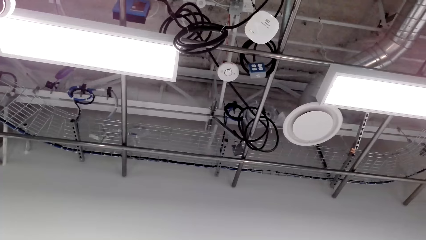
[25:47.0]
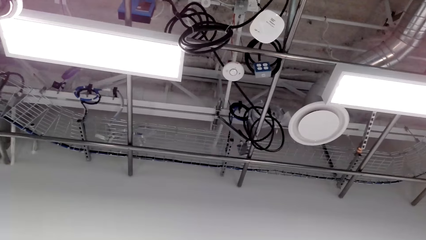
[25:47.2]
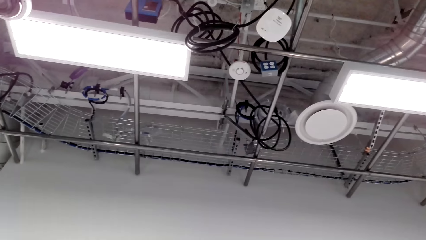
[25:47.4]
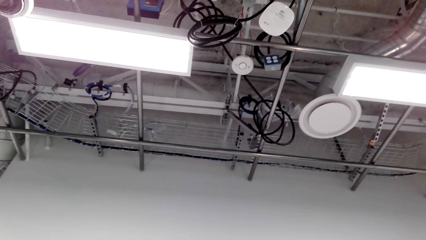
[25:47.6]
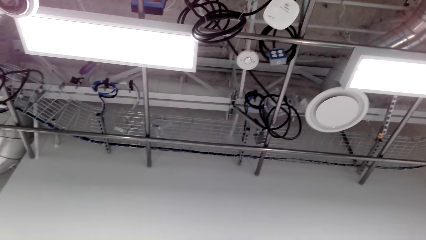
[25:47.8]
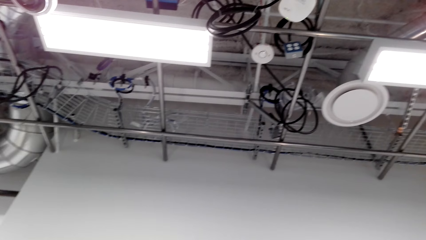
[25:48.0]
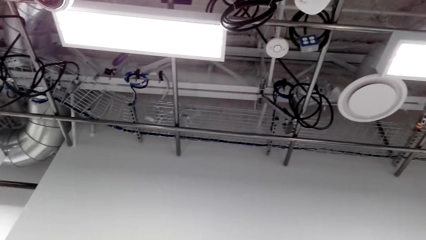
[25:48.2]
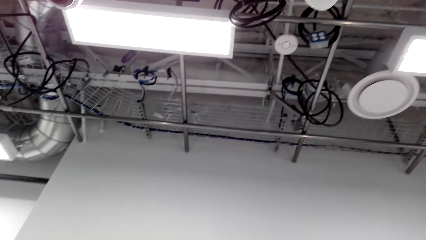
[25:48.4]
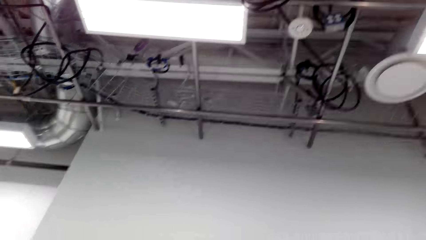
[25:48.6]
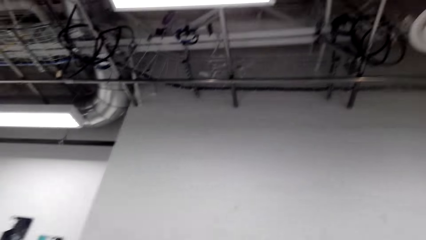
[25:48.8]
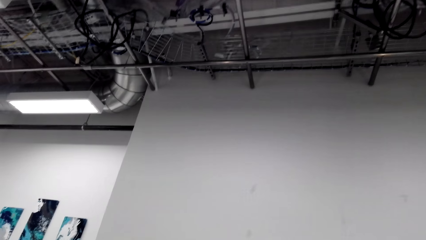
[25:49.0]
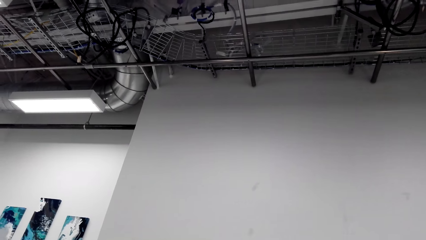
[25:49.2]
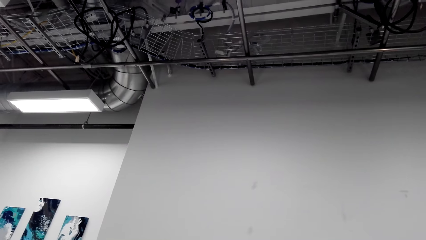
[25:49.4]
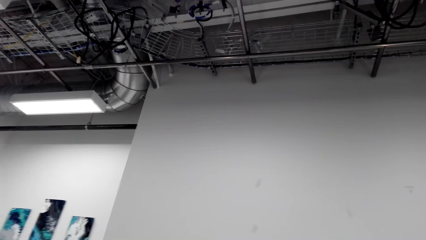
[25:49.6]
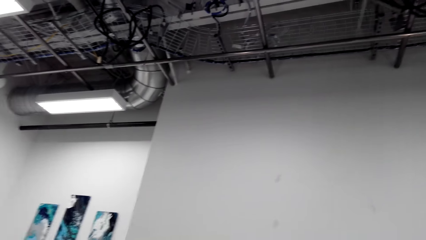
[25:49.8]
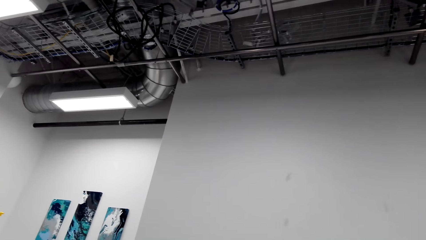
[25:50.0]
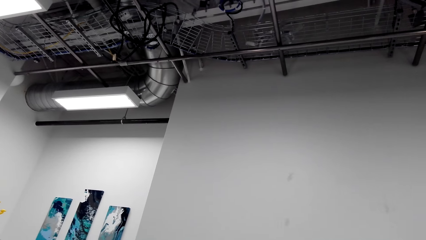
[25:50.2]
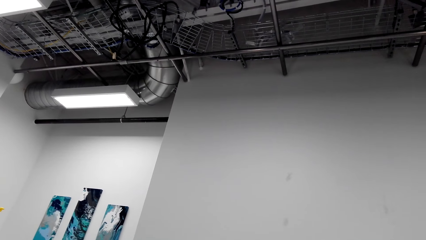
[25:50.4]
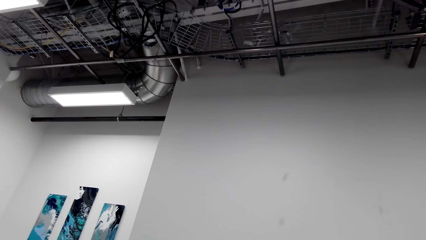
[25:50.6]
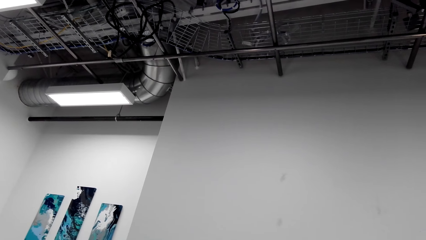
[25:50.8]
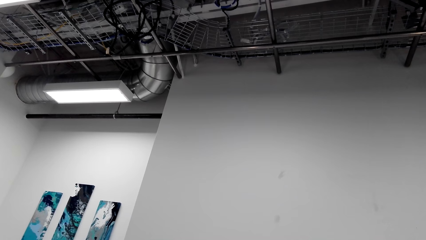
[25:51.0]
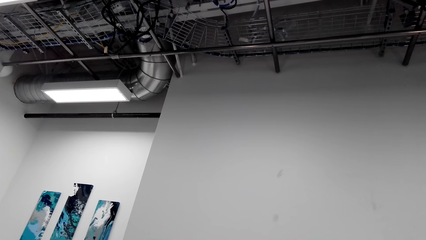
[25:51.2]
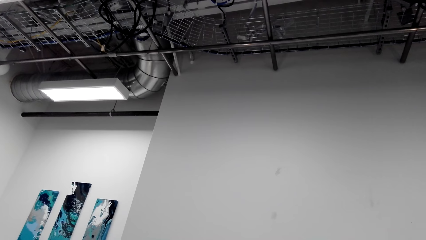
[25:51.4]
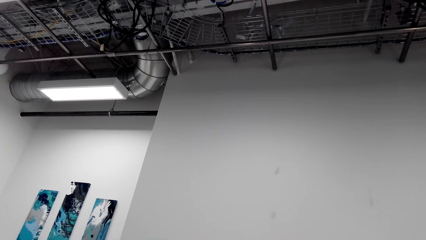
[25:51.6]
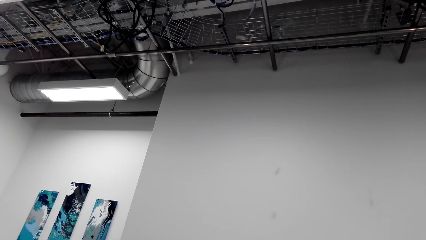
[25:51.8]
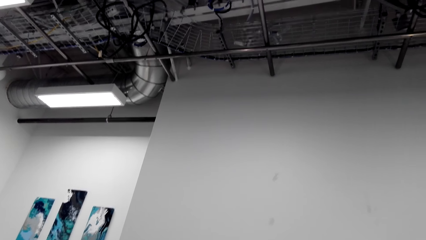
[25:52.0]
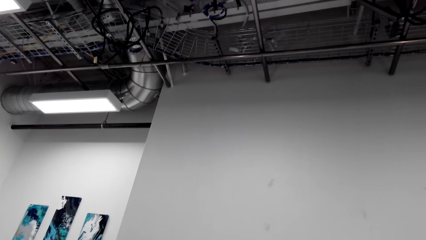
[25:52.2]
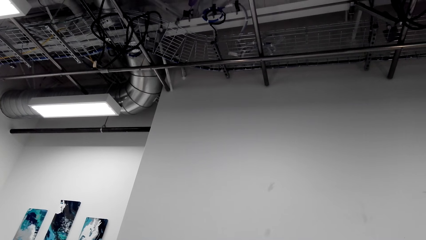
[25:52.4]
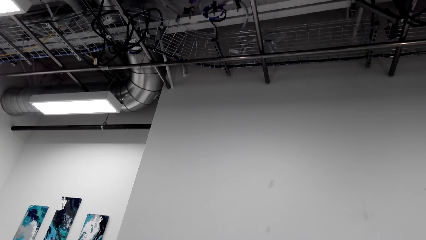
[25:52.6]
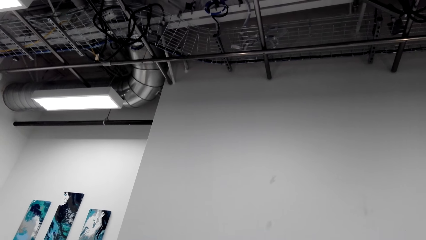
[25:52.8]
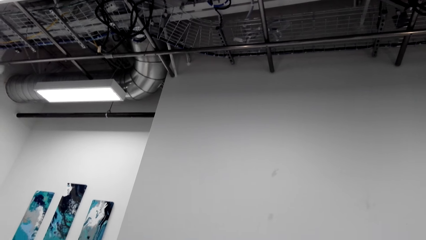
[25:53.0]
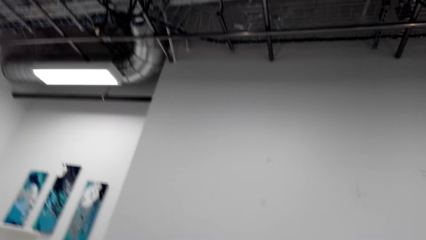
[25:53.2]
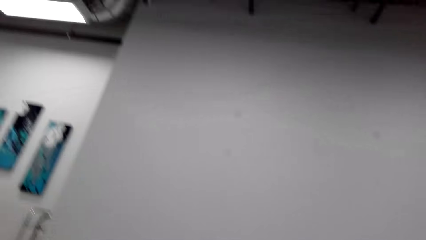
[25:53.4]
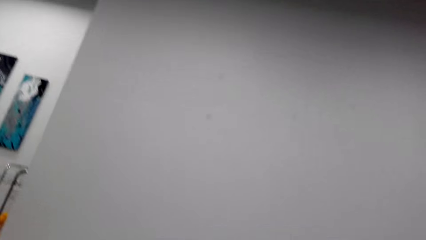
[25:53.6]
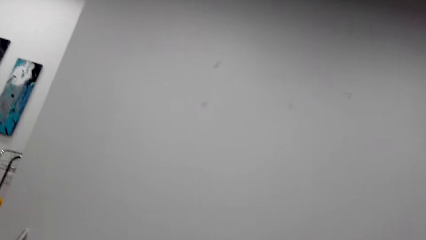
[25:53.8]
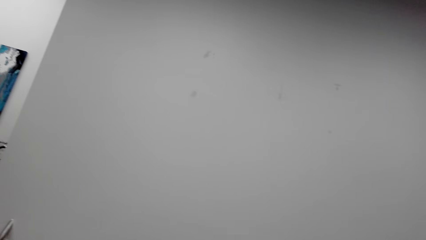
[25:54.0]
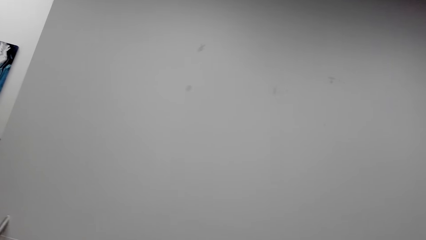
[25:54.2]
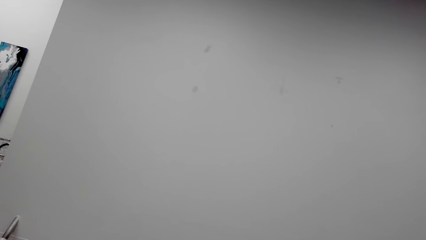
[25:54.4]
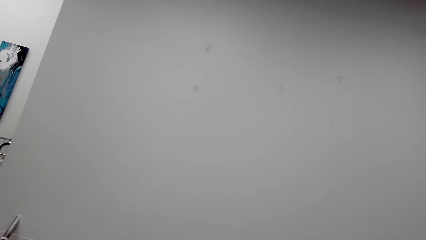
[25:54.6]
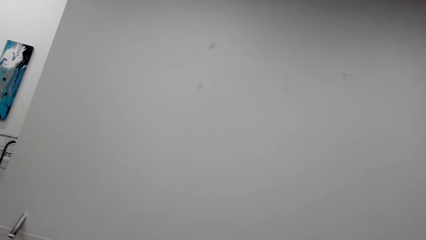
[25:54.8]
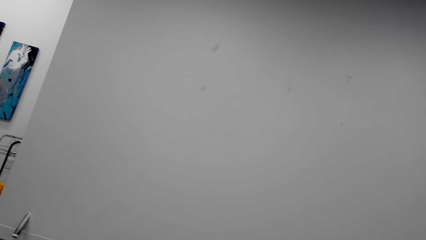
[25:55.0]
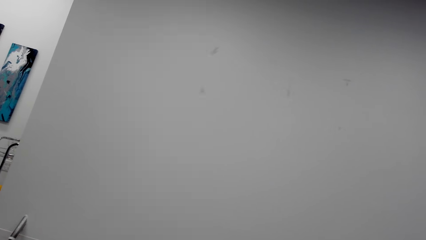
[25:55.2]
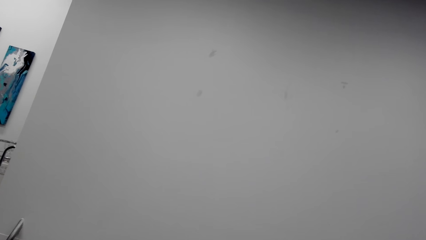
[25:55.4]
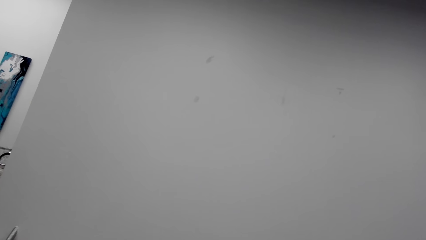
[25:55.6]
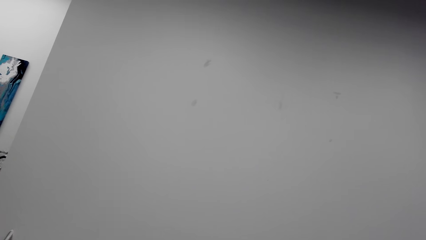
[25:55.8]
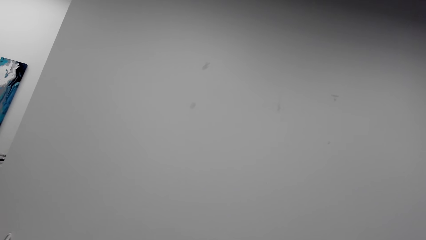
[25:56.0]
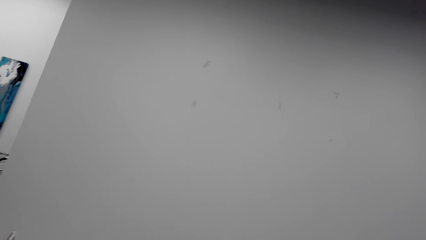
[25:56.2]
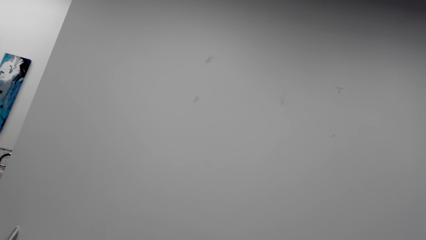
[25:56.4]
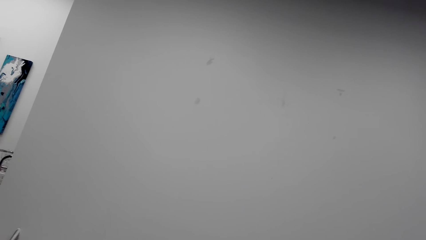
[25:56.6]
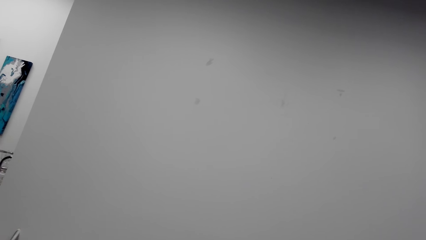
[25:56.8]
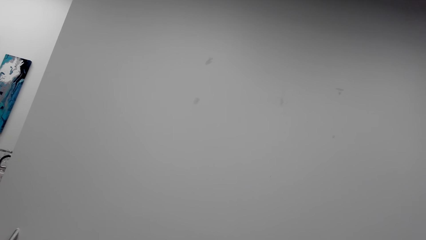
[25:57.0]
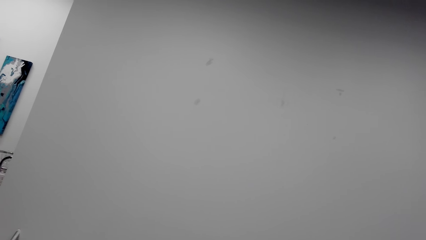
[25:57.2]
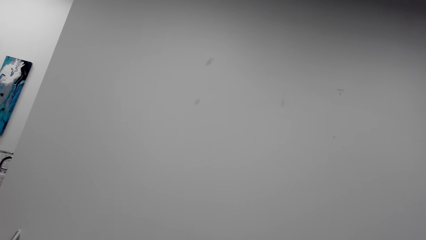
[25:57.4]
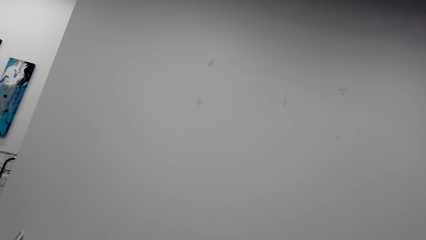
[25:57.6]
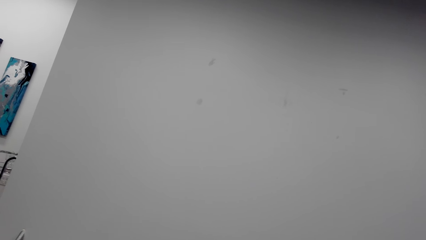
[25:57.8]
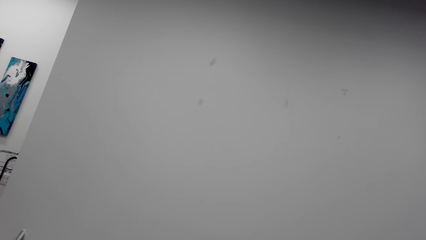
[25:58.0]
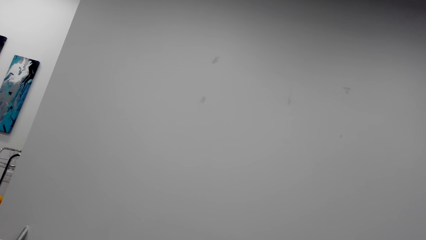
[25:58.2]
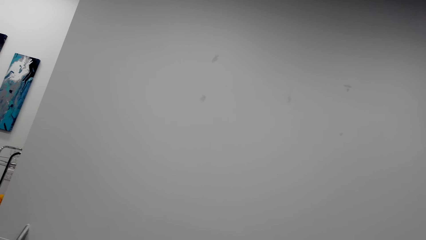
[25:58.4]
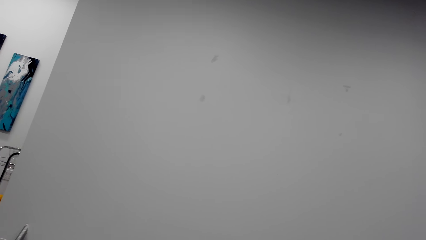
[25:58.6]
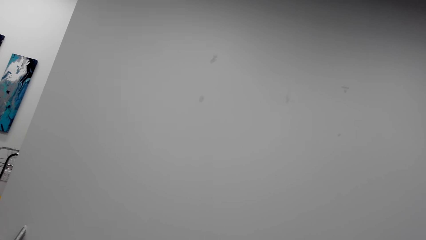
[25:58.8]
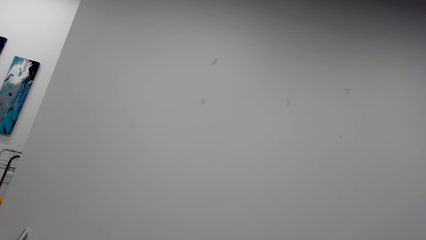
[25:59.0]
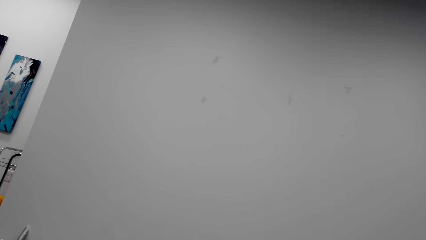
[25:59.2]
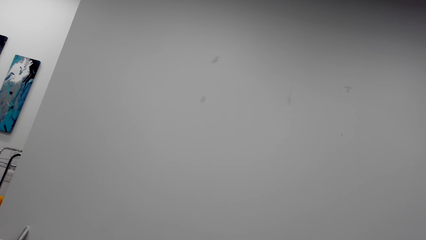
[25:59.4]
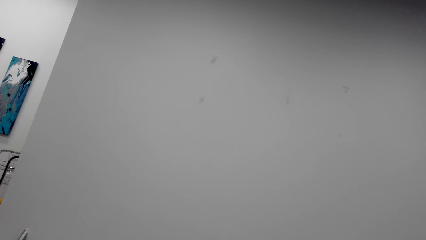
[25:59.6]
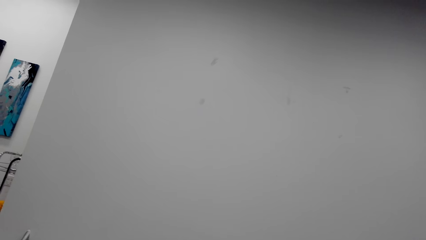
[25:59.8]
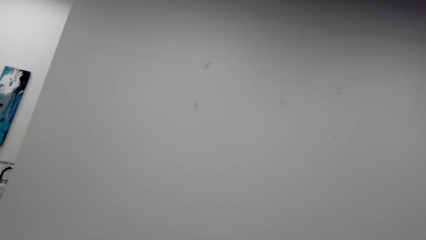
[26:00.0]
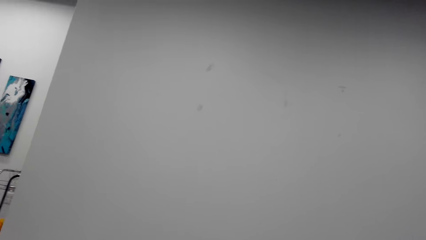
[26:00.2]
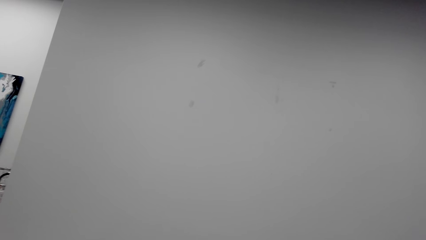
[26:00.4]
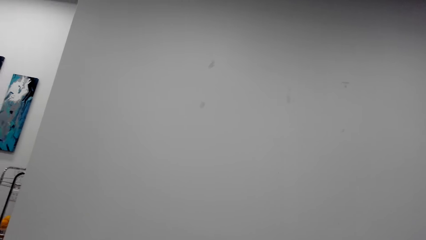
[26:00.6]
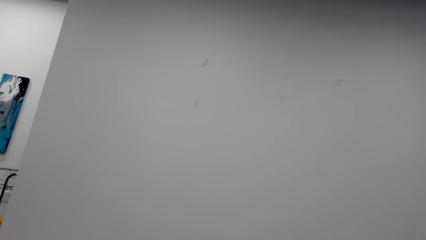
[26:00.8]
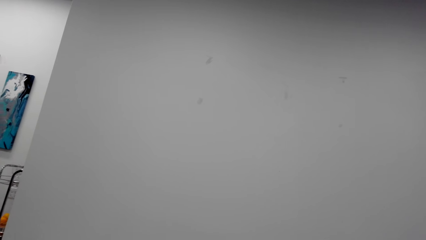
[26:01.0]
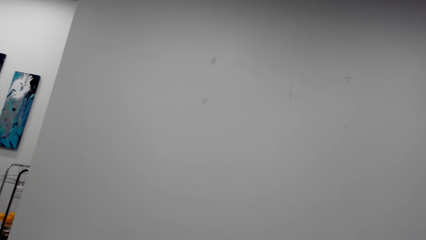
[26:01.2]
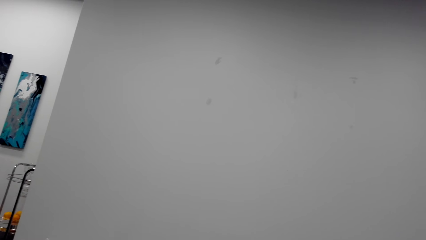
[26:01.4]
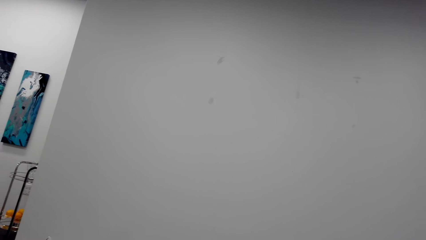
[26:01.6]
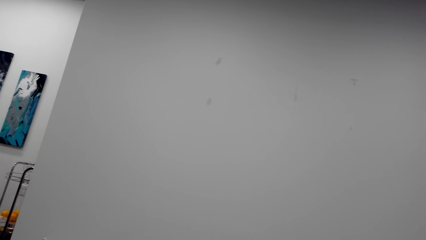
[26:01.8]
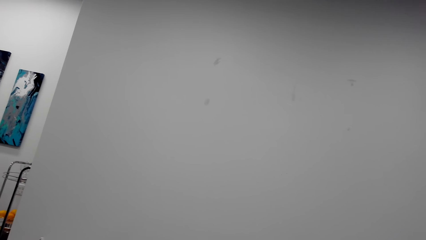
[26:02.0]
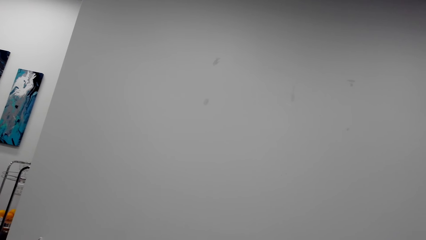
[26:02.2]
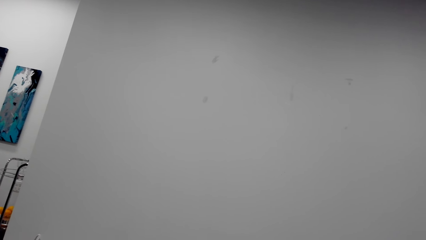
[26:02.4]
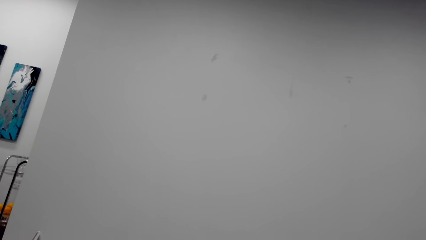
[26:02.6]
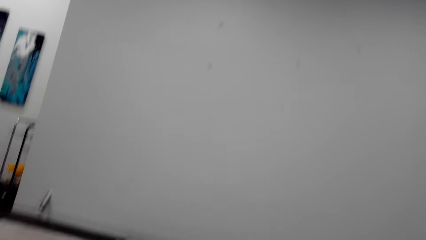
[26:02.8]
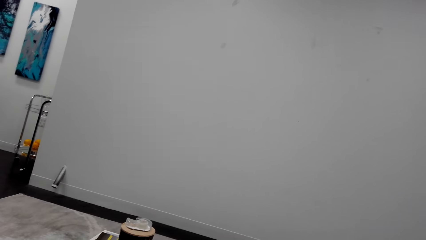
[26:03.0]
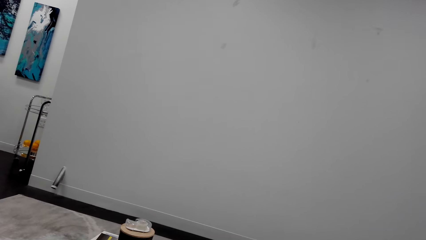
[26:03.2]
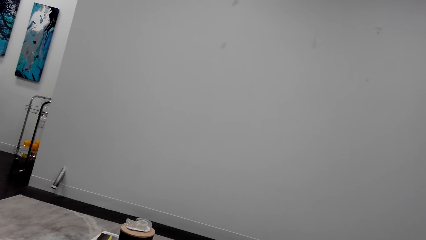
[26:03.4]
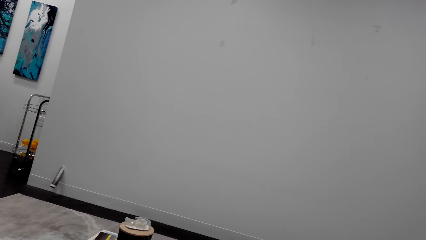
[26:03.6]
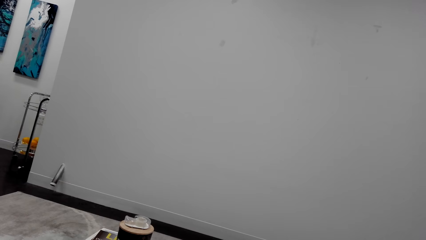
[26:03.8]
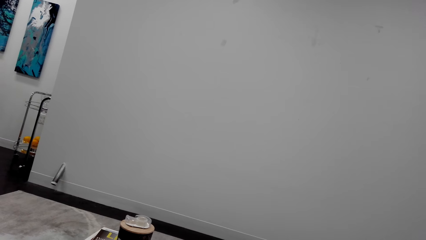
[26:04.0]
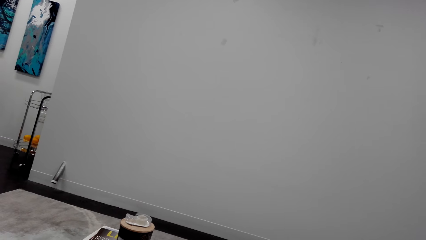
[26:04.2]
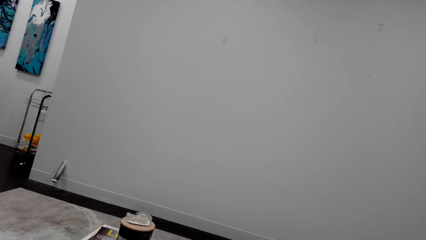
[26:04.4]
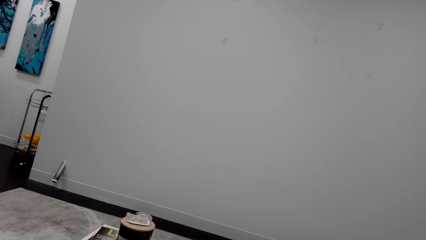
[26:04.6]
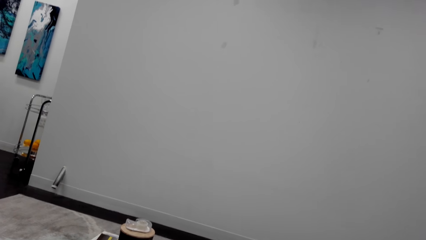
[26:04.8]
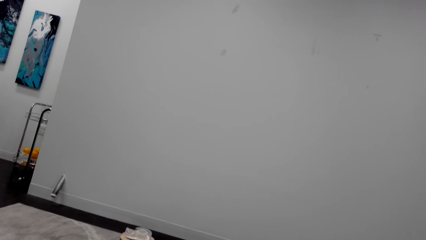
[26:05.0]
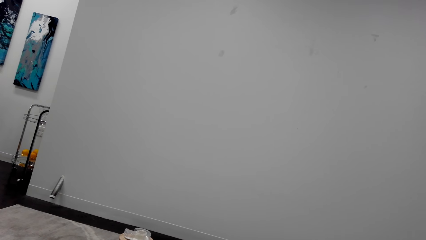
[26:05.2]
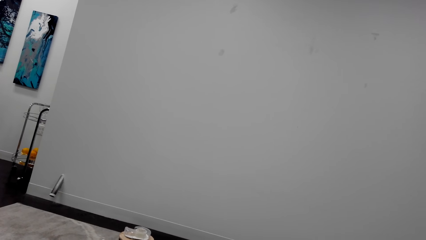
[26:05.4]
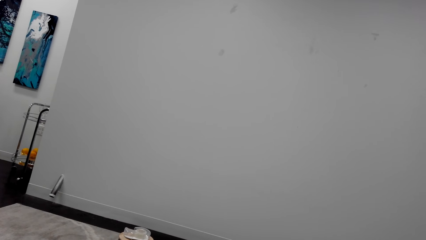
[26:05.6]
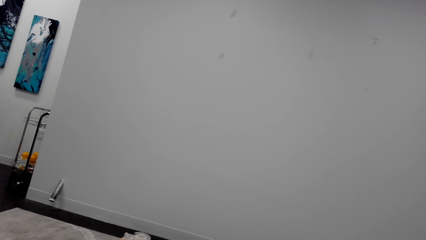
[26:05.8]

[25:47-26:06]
The camera wearer looks around the room. They talk over the phone. They look around the room.
